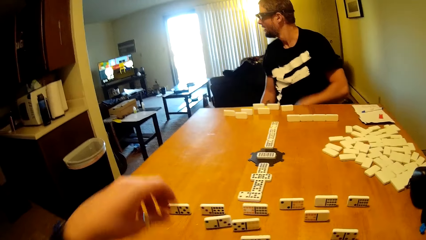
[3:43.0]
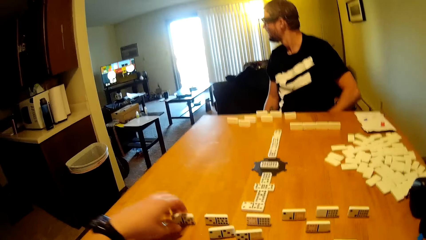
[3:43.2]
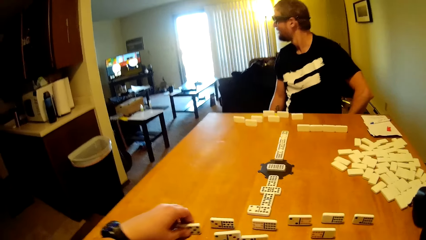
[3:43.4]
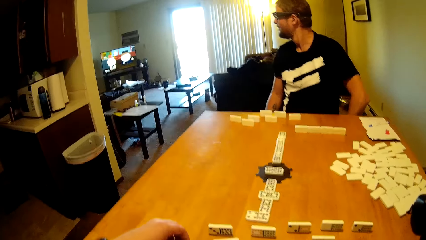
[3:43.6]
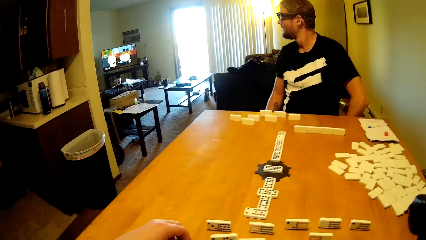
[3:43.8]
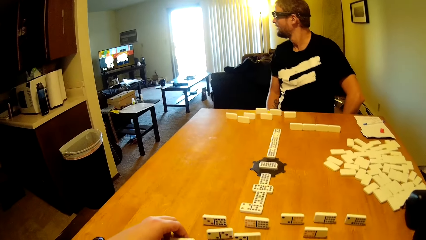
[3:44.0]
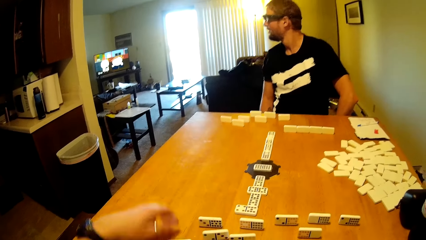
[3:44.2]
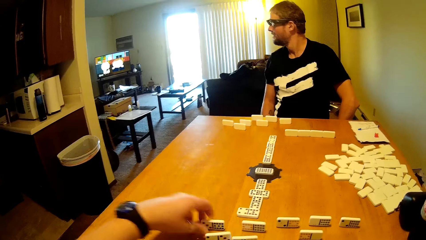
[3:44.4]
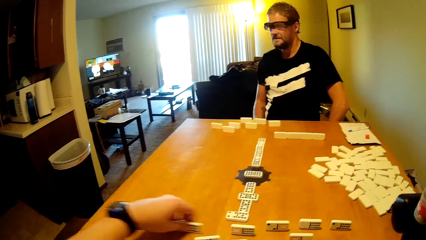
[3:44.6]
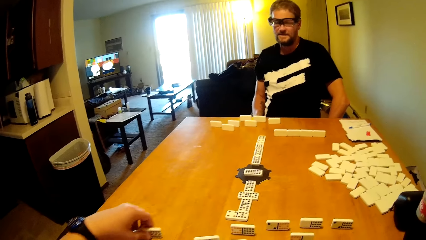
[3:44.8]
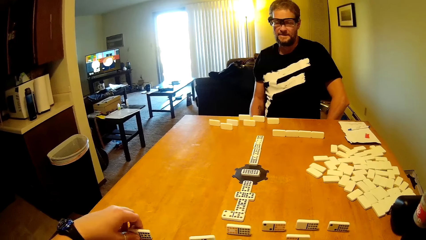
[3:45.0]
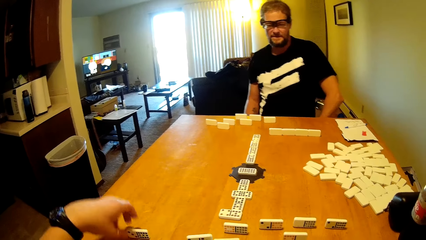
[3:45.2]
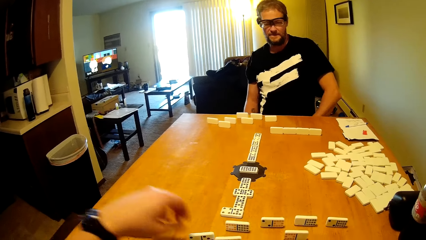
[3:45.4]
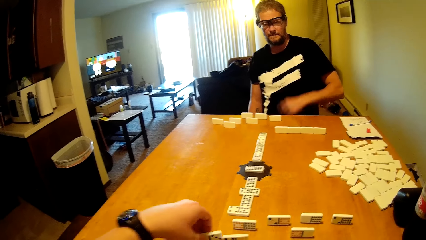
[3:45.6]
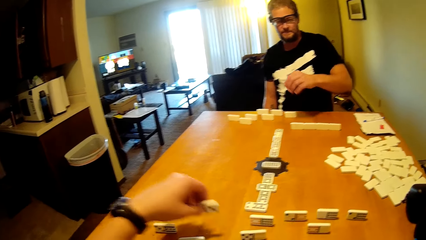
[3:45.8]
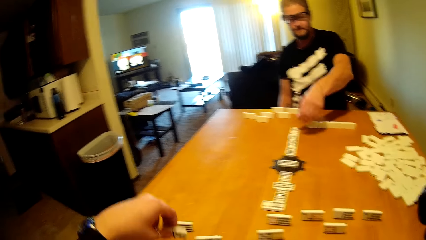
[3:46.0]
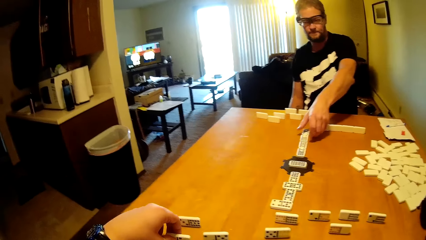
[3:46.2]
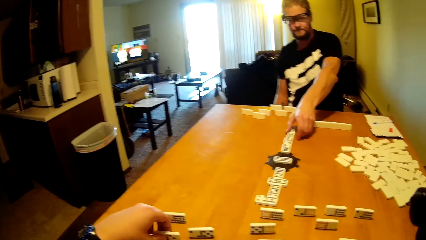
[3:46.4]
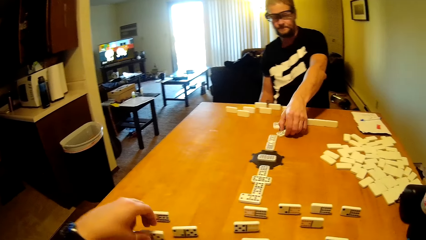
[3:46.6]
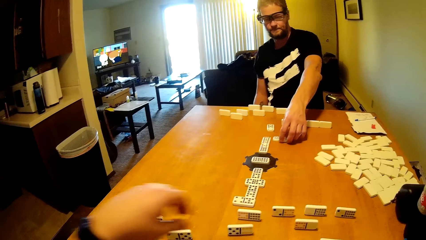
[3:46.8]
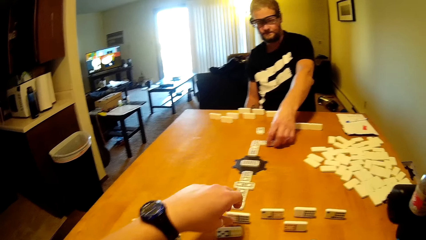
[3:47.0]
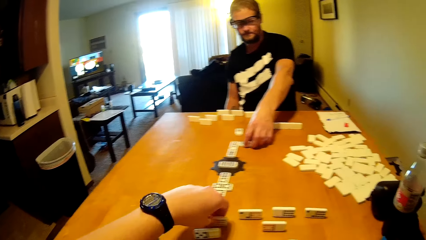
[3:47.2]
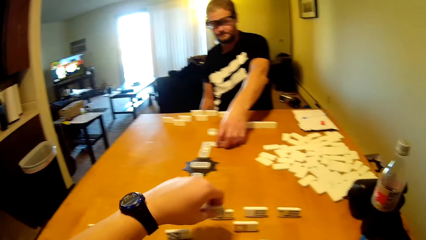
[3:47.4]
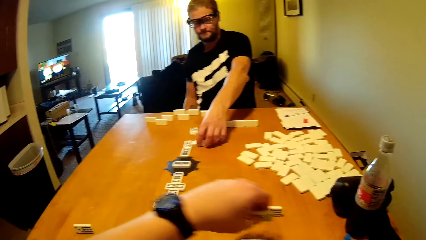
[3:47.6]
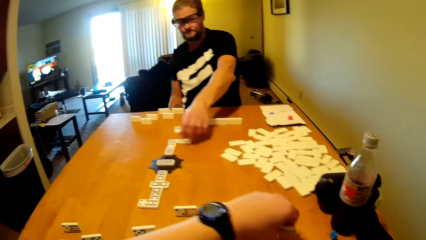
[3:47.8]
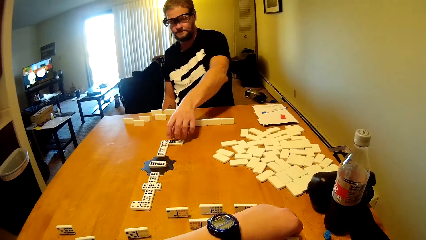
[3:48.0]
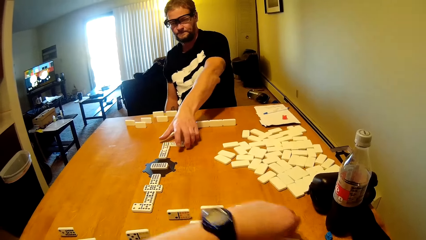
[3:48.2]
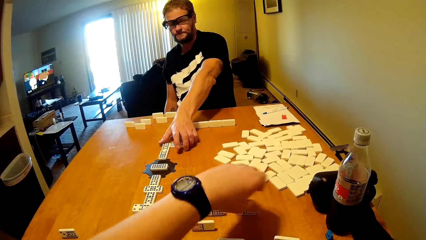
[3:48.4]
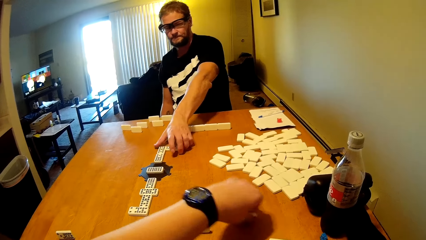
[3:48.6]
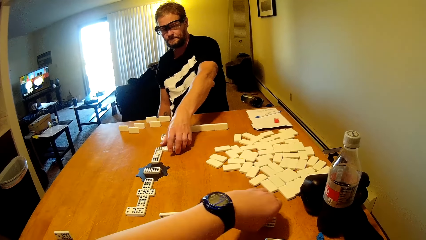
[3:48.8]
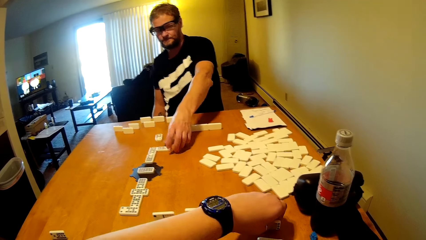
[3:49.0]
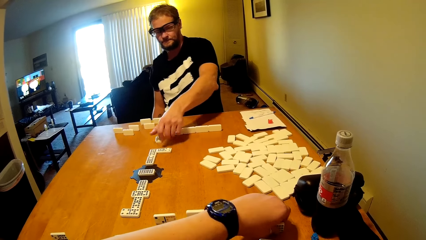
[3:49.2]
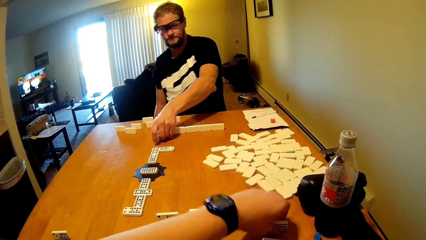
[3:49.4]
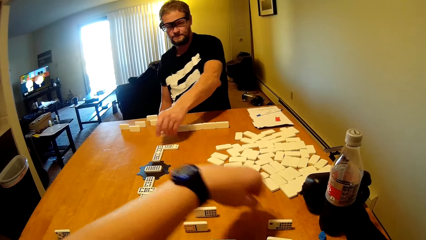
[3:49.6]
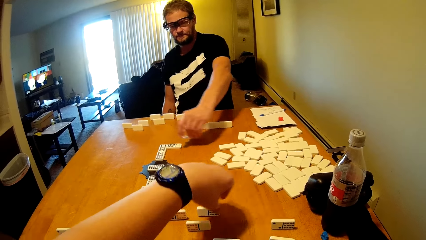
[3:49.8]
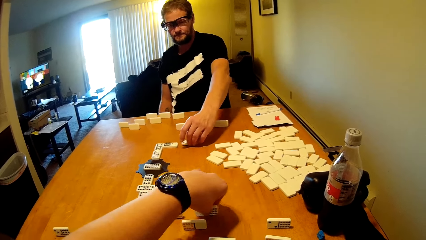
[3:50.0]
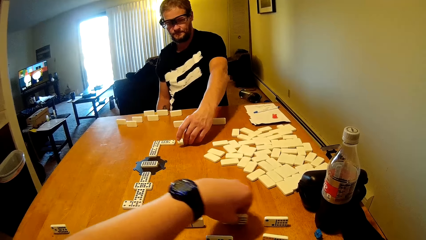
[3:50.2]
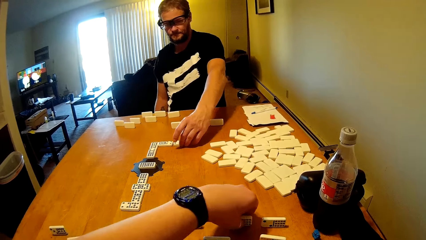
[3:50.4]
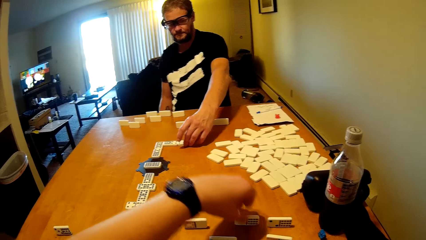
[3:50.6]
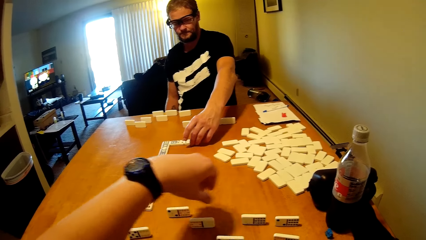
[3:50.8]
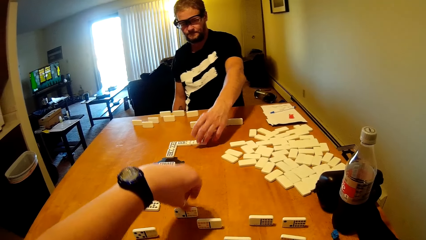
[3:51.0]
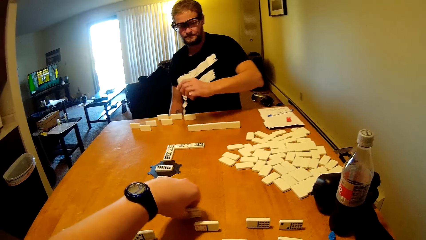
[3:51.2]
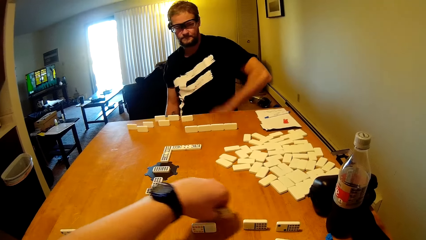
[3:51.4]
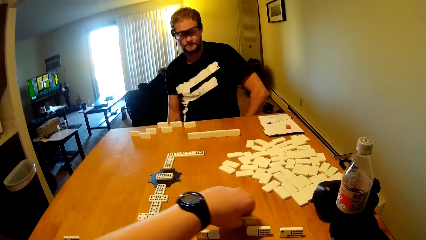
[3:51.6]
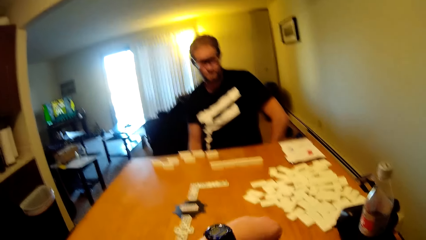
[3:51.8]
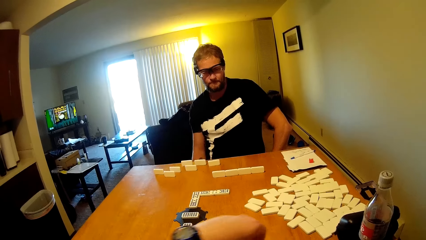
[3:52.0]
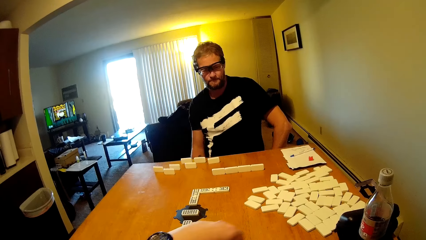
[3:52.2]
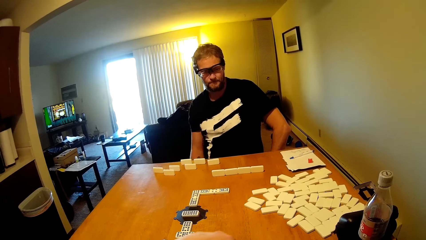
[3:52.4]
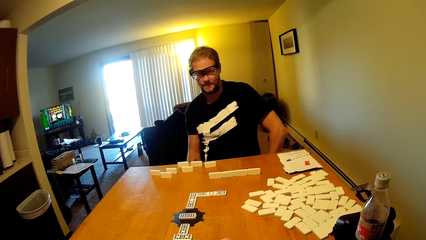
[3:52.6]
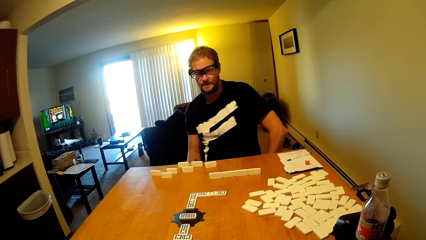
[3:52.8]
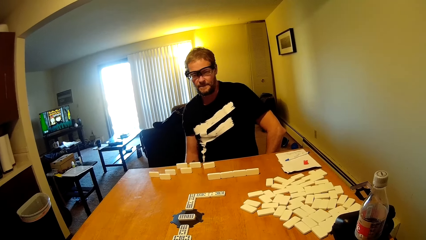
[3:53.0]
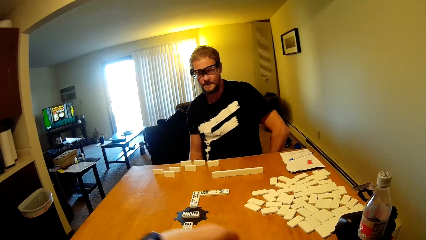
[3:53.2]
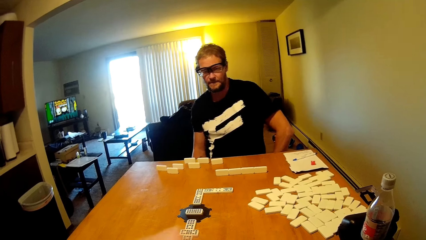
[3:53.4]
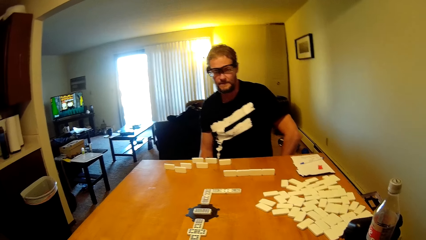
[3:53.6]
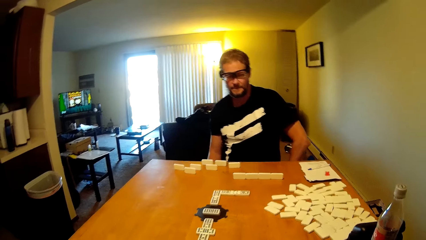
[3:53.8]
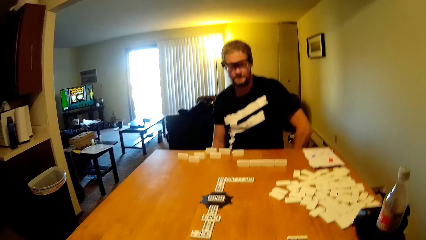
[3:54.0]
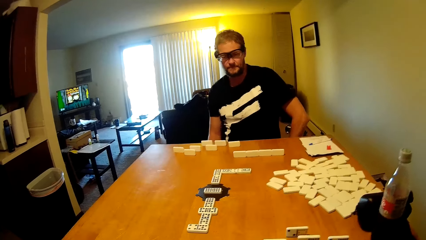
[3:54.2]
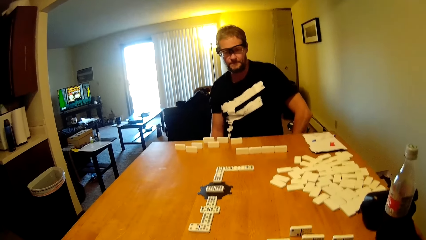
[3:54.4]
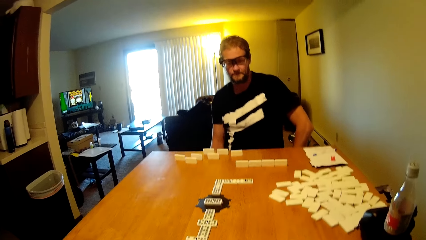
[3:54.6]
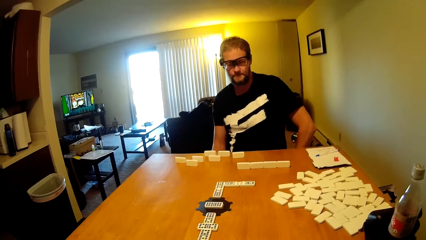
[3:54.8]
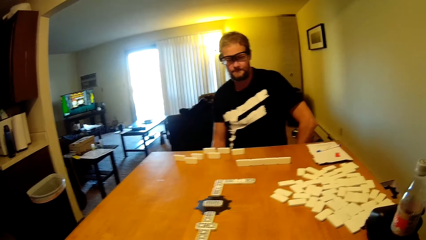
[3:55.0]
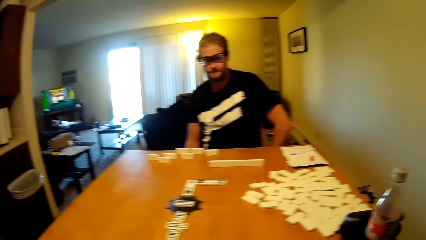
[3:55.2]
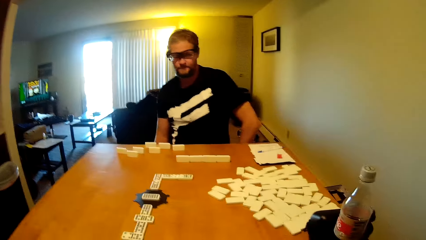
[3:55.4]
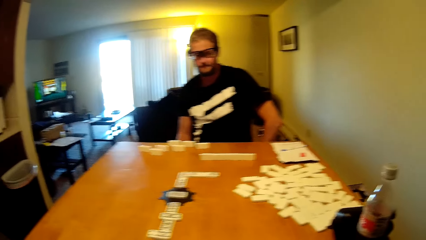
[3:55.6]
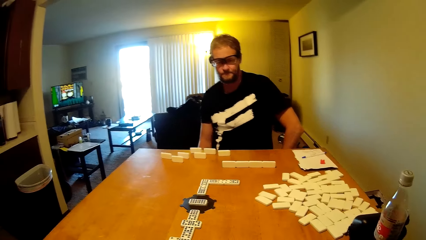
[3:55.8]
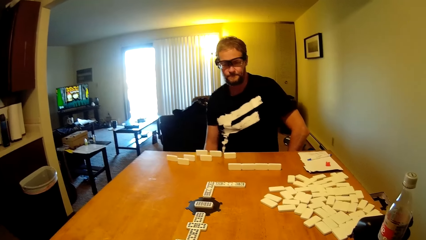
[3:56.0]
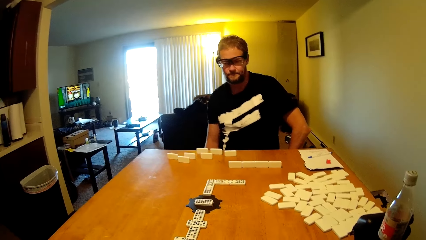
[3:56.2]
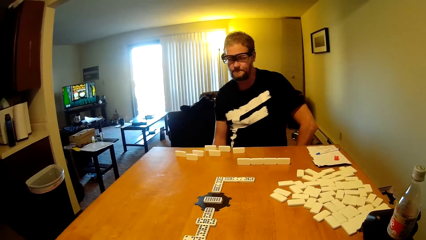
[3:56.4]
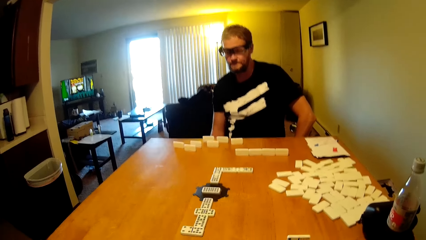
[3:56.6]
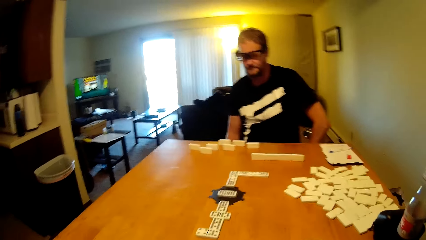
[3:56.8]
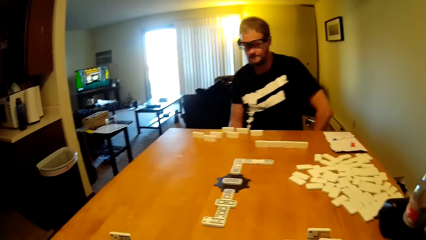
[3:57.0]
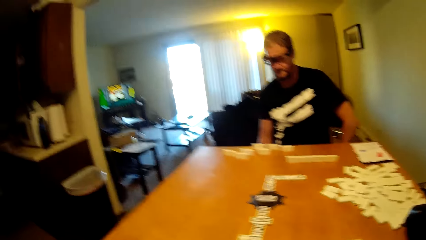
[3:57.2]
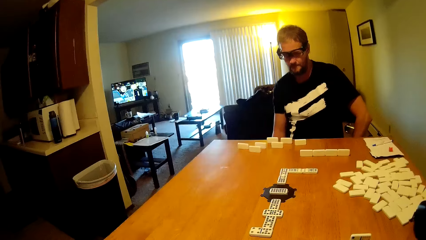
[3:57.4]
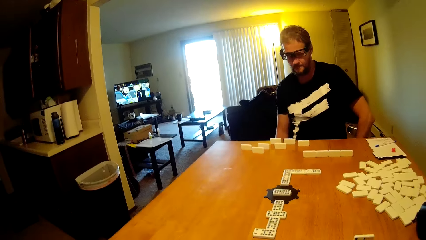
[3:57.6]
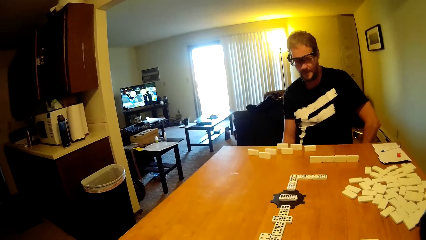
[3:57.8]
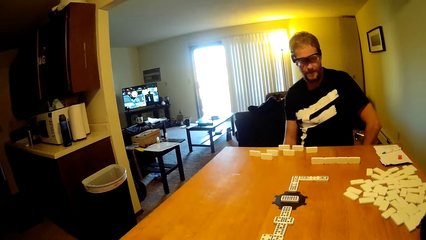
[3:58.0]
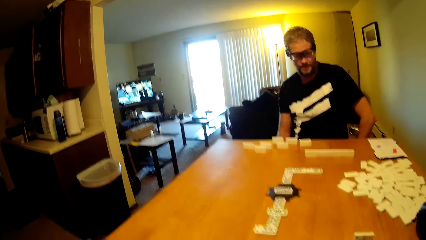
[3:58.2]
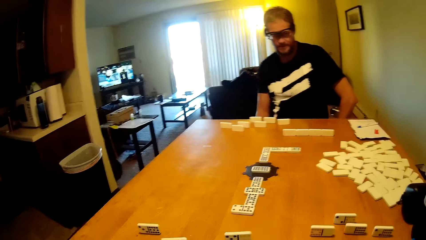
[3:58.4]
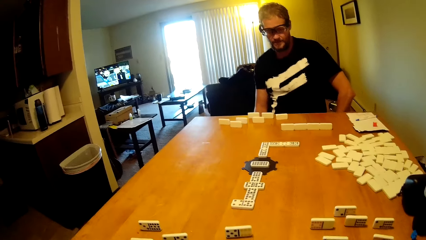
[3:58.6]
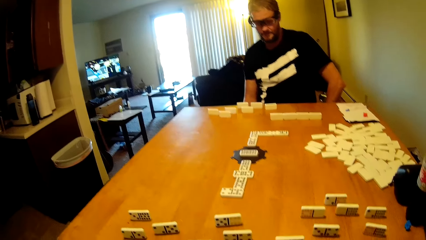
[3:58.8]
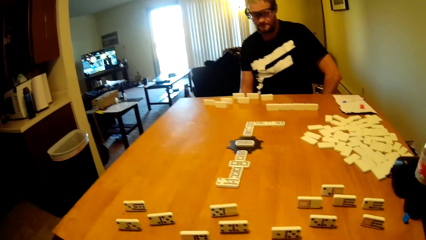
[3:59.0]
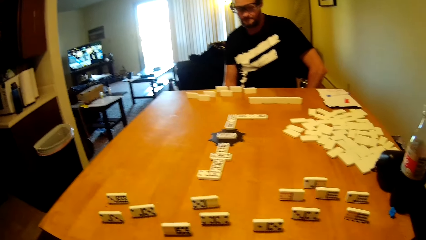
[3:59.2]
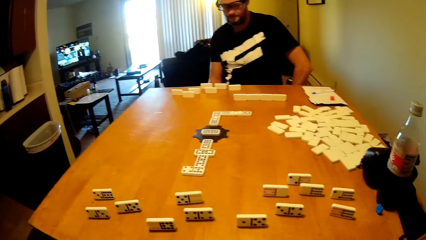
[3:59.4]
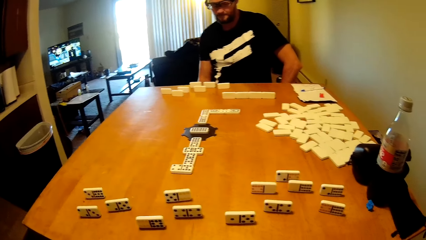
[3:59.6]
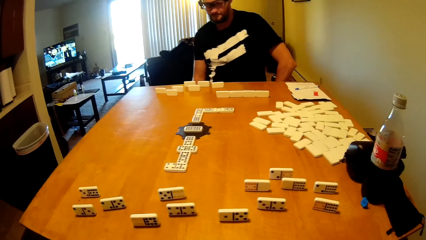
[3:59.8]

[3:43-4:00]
A person watches the television. The camera wearer talks in the room. They play the domino tile. They take the dominoes card. The person plays the domino tile. The person arranges the dominoes card on the table. The camera wearer takes the dominoes card, puts the dominoes card on the table, and arranges the dominoes card on the table. The person talks to the camera wearer. The camera wearer whispers in the room.
